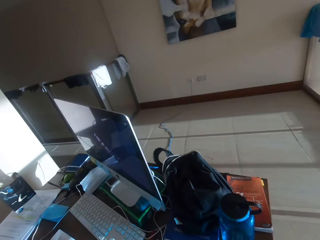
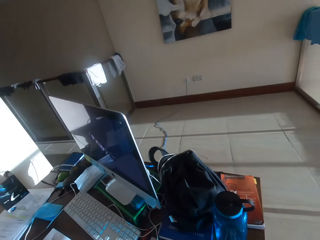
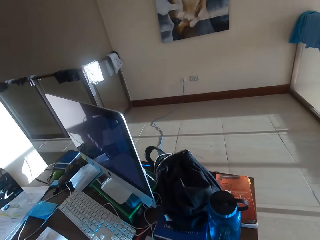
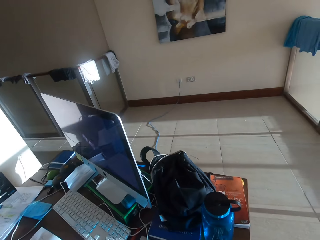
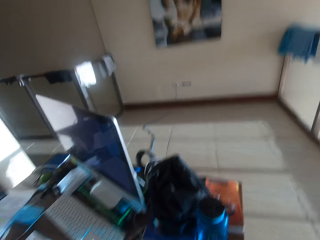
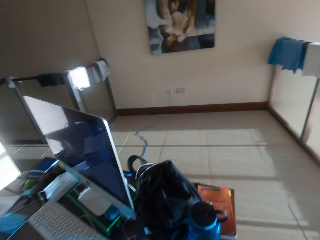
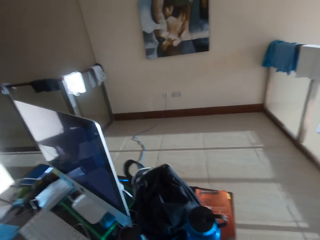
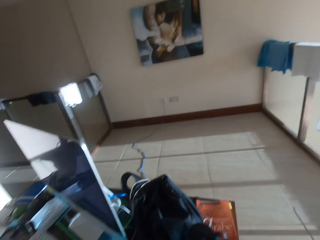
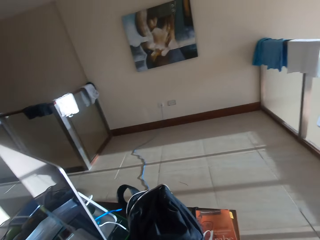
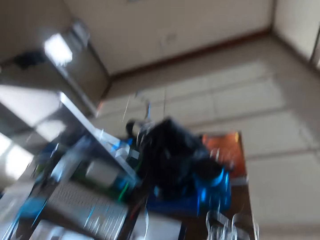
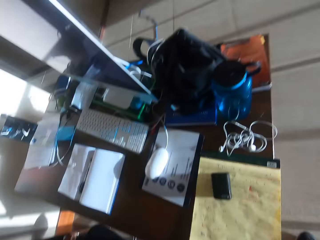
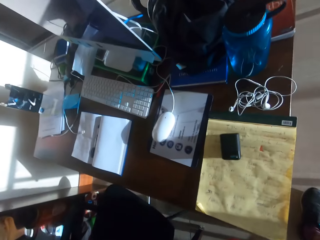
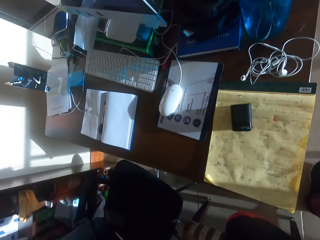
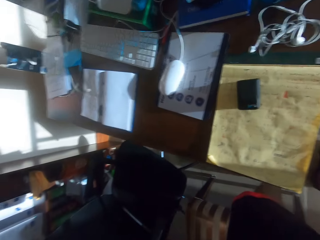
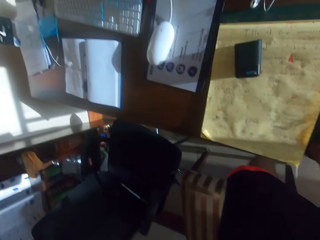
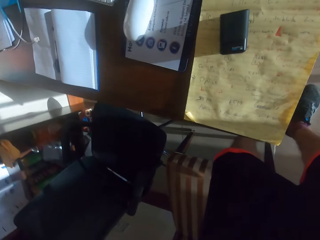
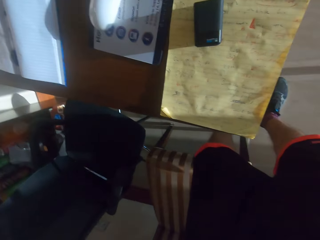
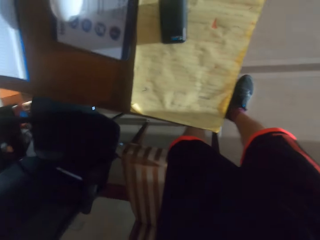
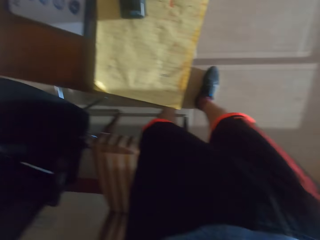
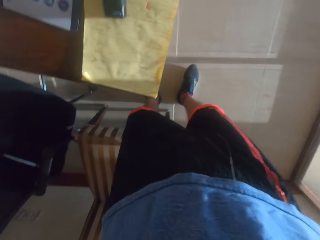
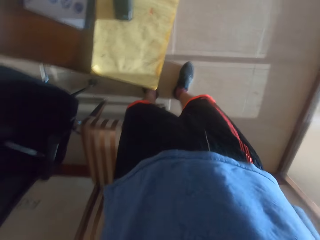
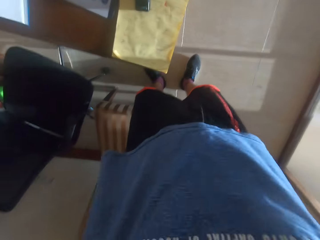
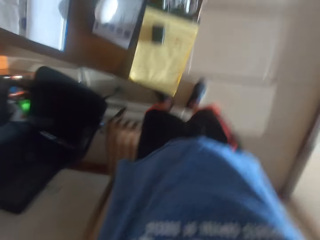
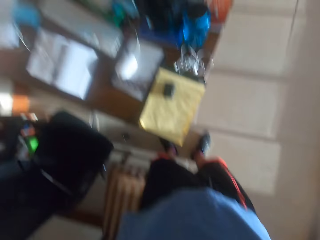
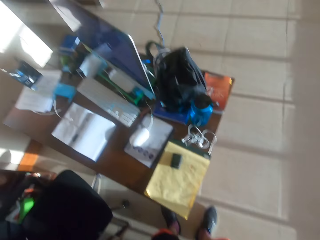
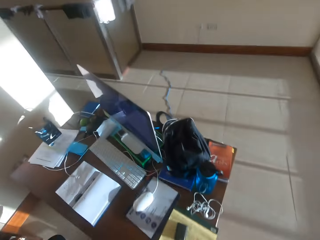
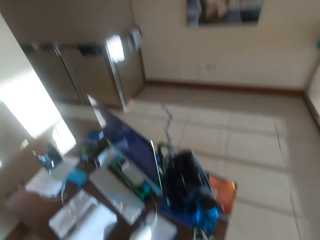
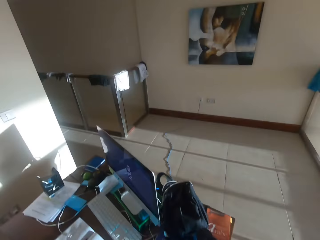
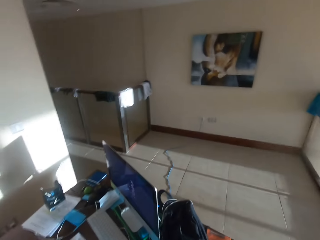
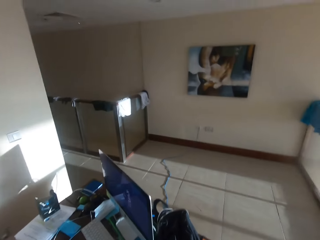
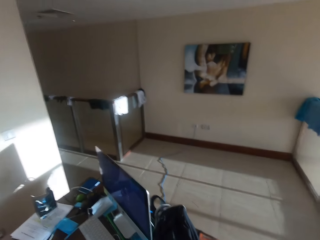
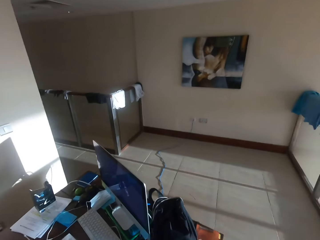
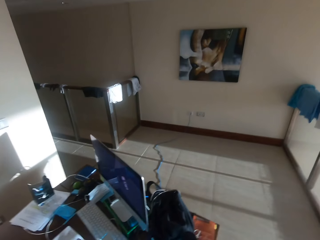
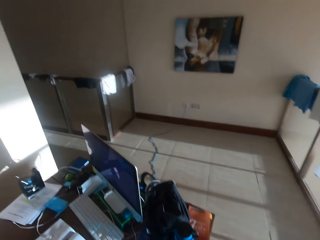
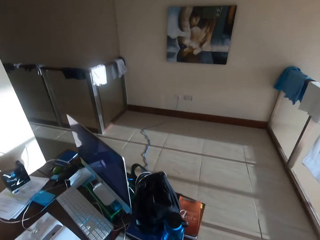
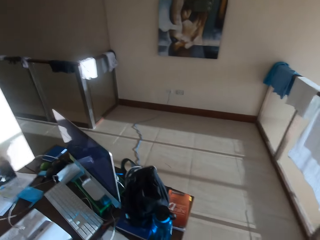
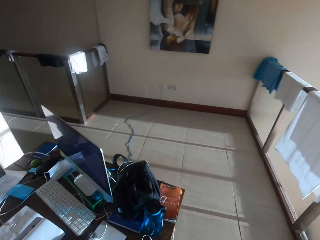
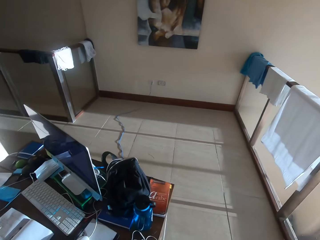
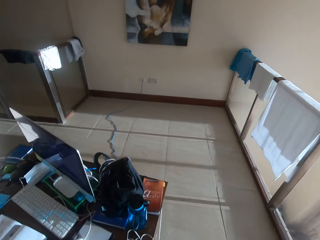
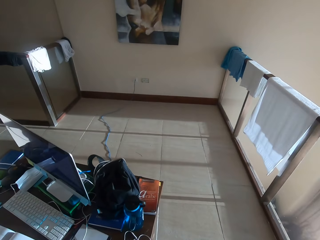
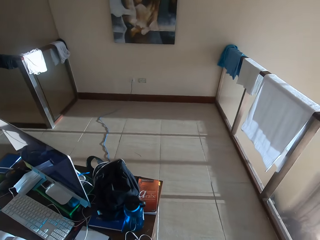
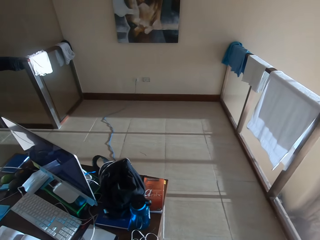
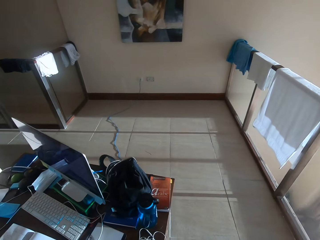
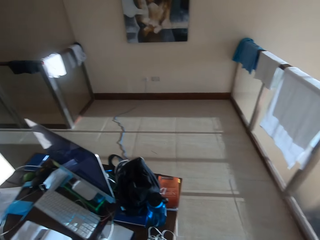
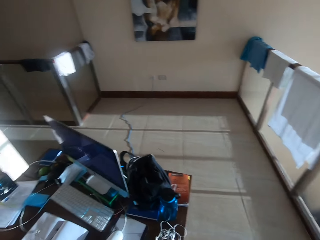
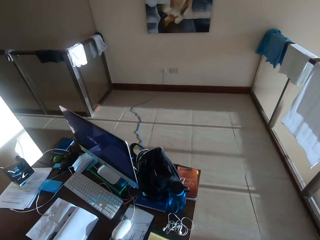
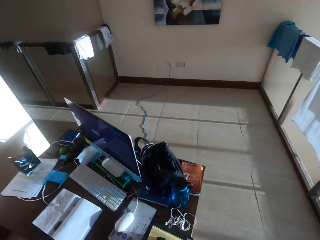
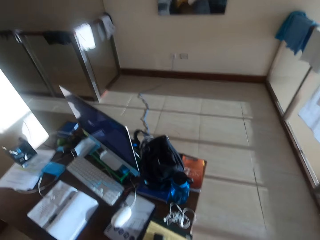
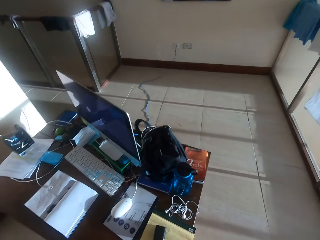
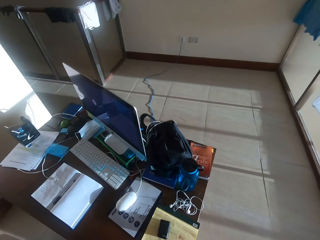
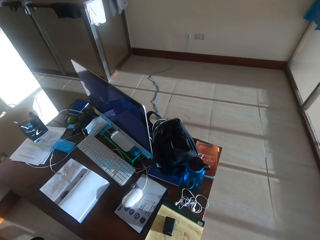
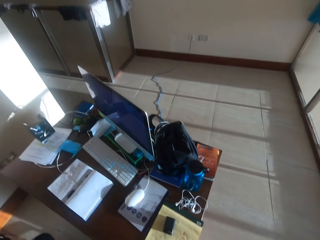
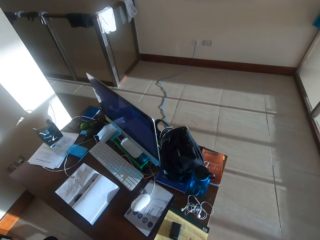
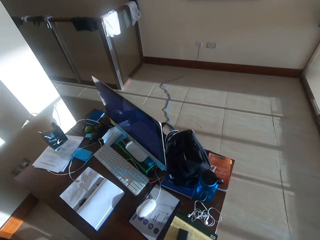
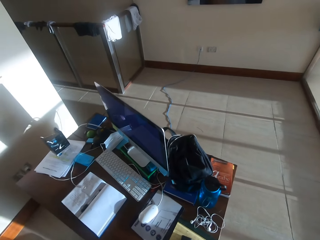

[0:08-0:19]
The camera wearer turns the camera away from him. They put on the camera.

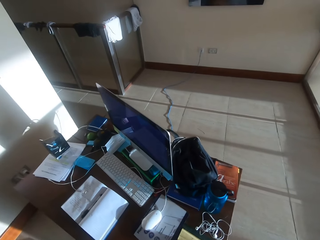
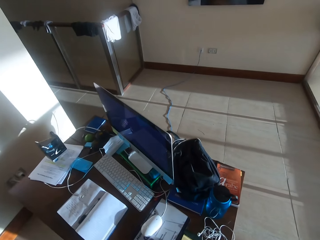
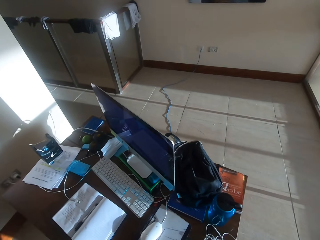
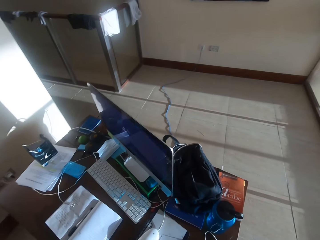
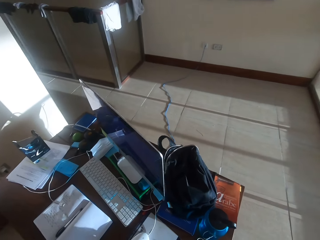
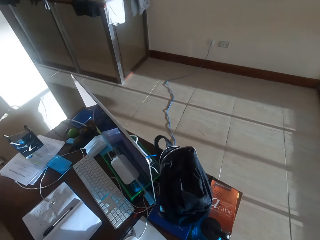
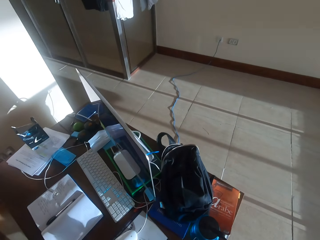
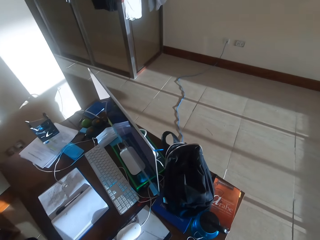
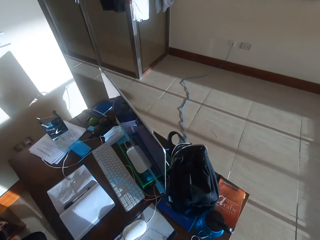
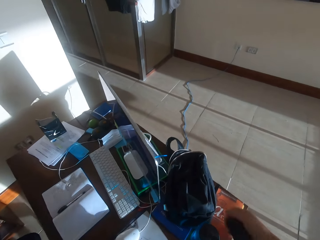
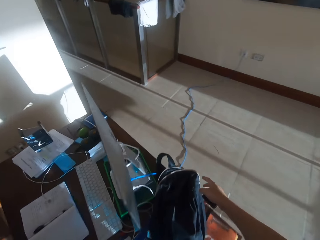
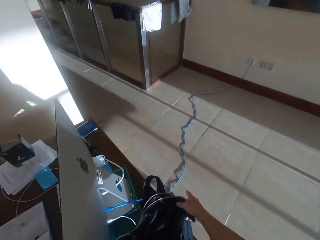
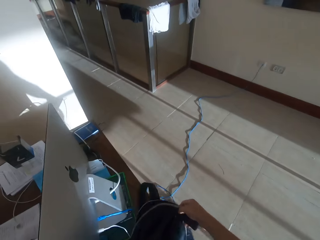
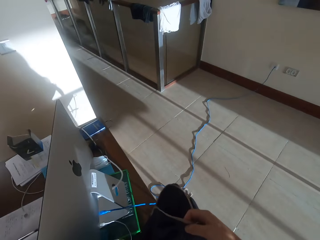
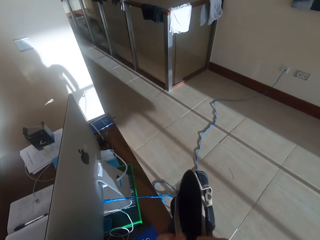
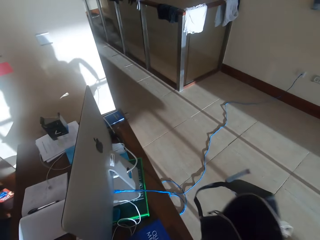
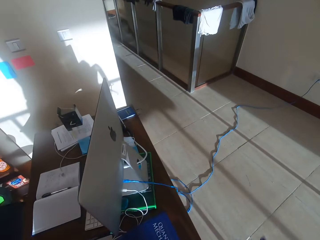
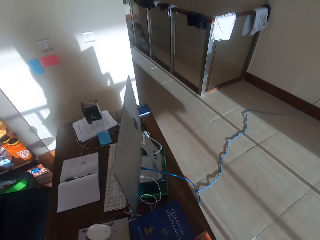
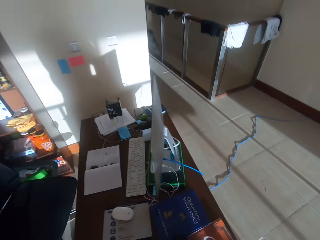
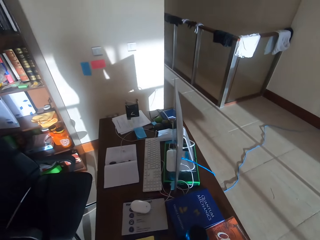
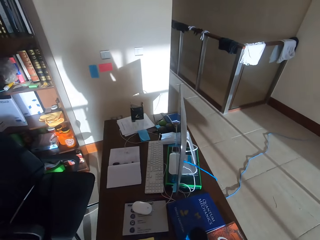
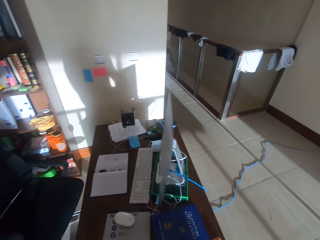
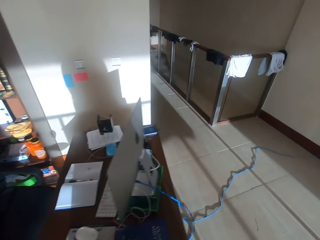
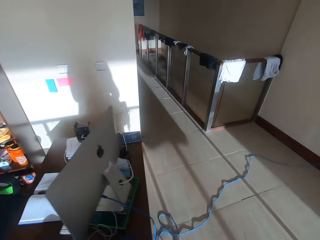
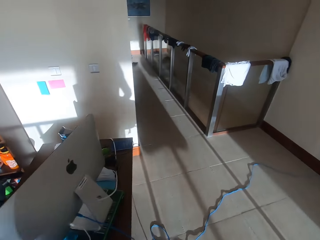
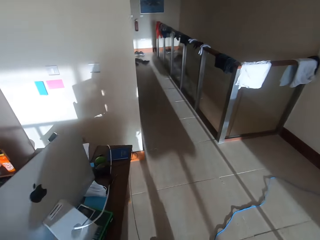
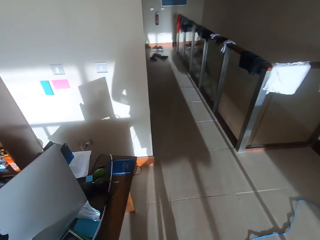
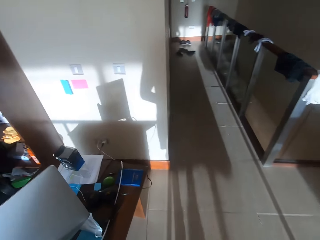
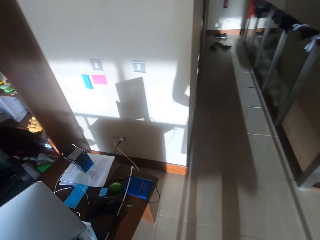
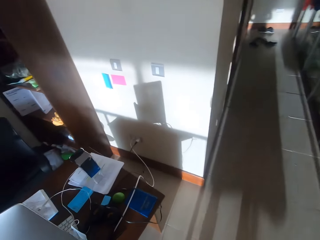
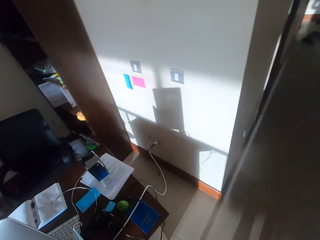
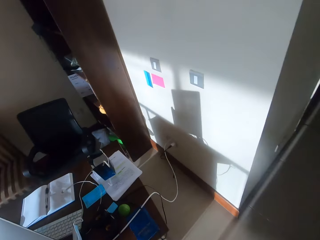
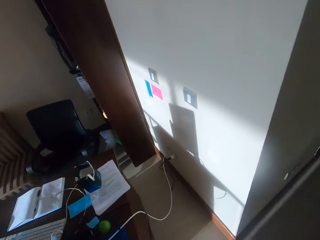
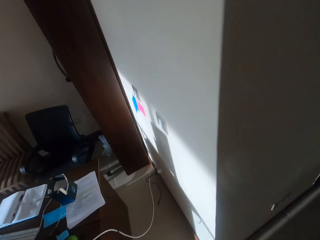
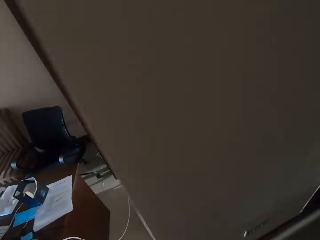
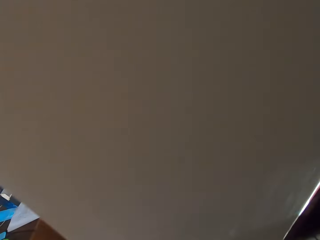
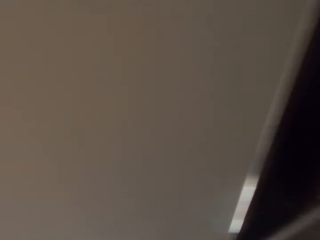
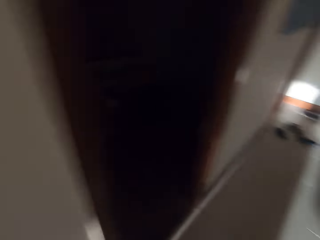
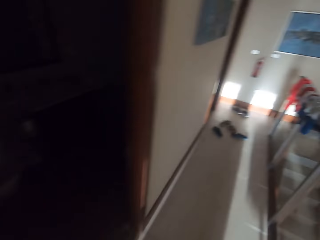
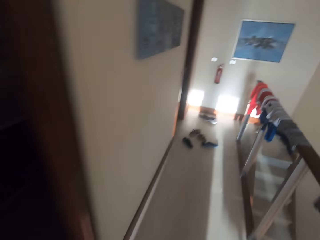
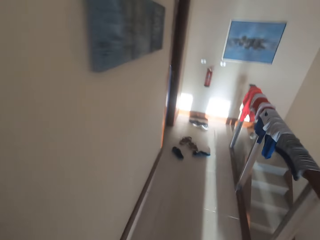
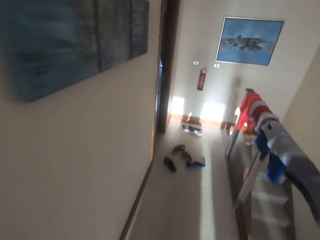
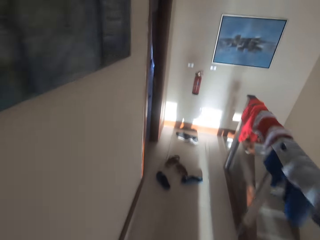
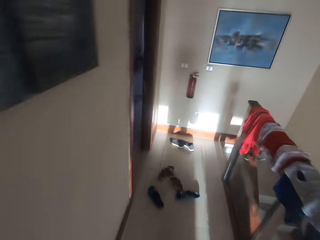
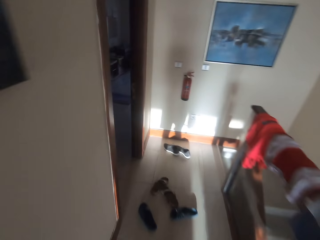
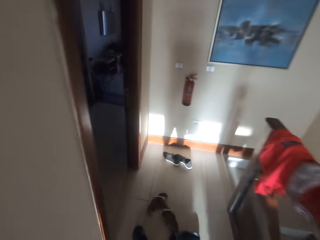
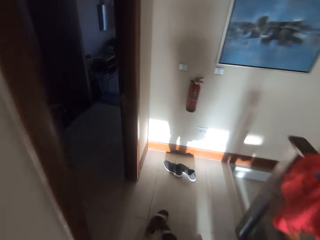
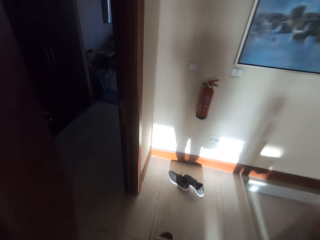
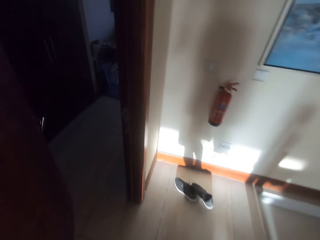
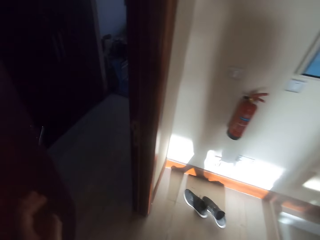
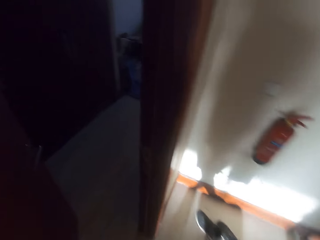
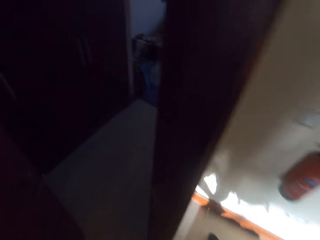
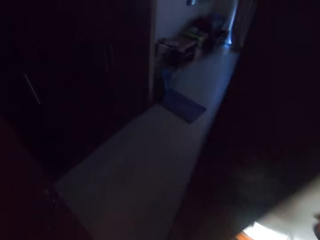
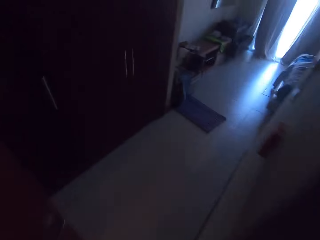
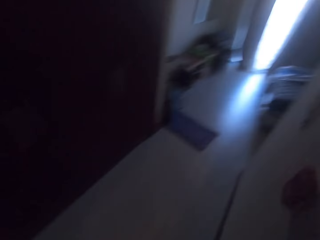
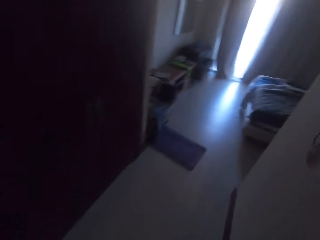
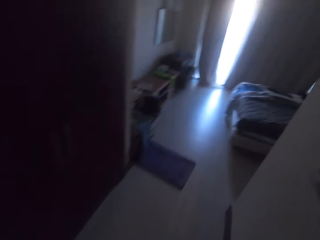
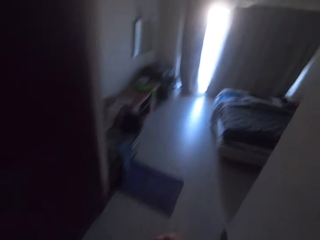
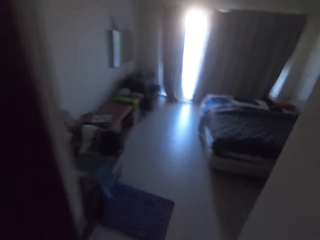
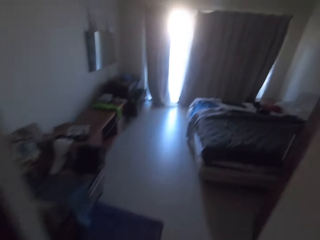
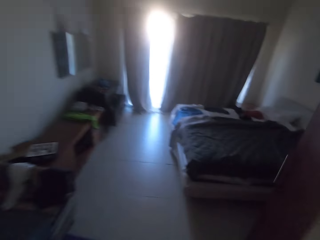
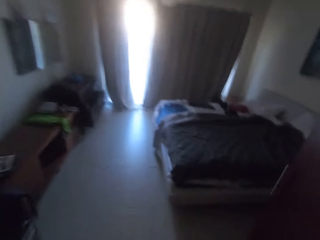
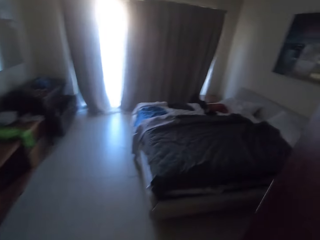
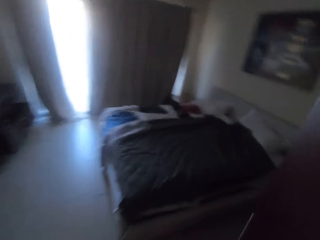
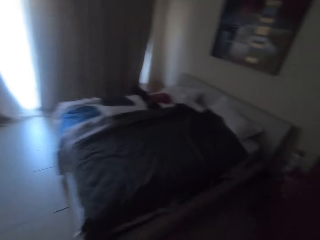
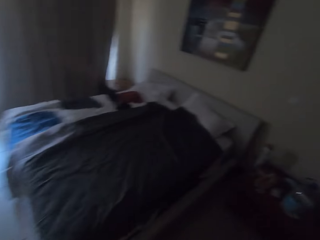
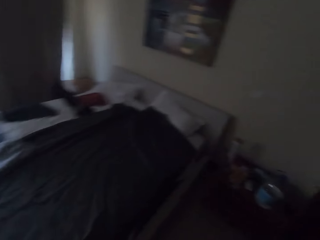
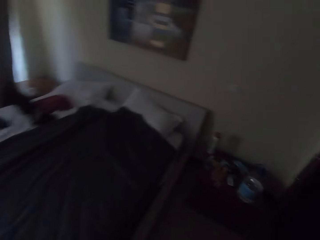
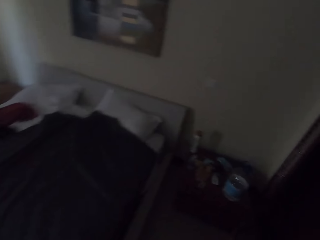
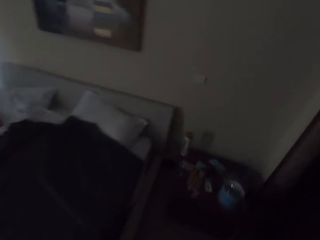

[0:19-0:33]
The camera wearer picks up a bag. They walk around the house, push the door open and walk into the bedroom. They move around the house.
